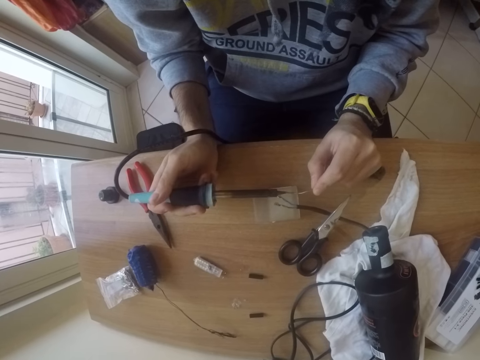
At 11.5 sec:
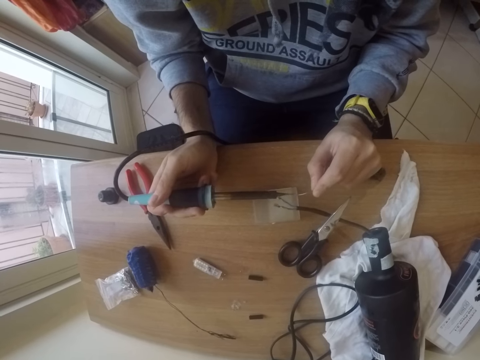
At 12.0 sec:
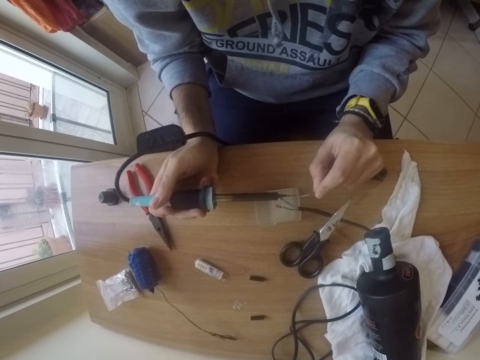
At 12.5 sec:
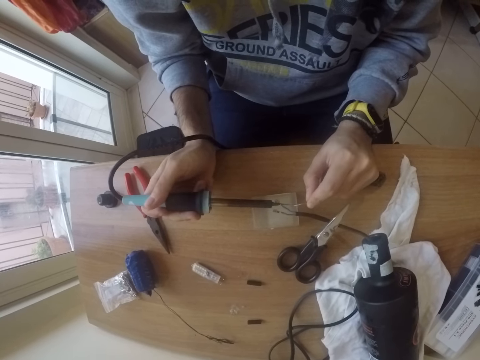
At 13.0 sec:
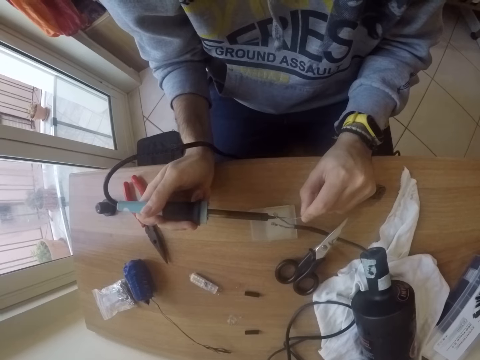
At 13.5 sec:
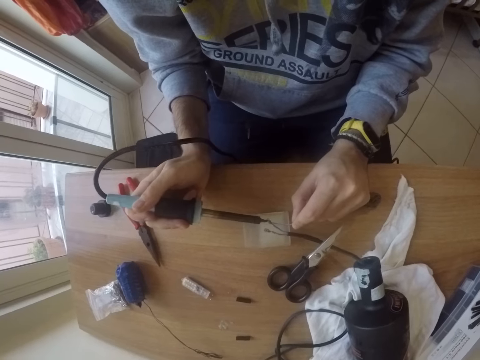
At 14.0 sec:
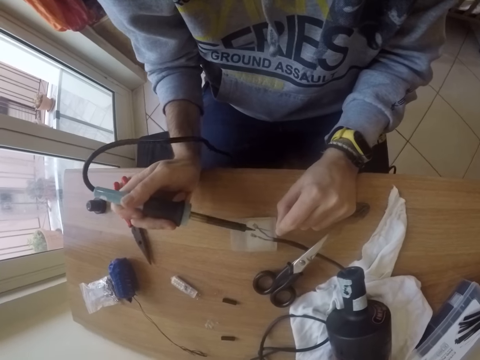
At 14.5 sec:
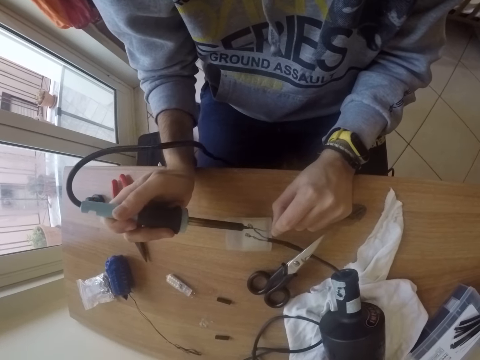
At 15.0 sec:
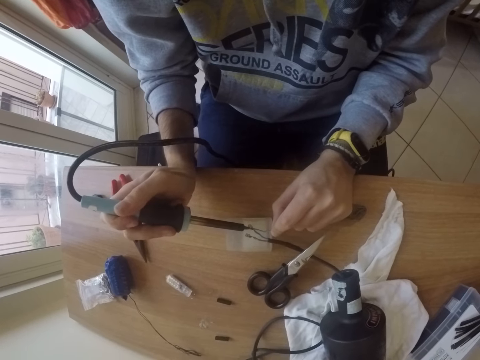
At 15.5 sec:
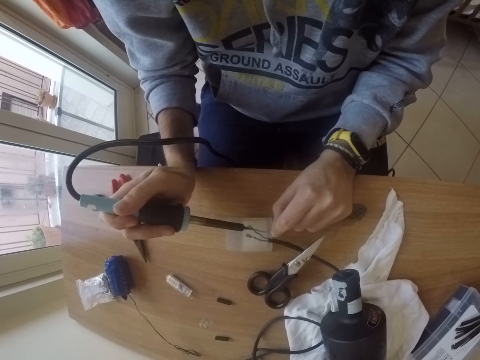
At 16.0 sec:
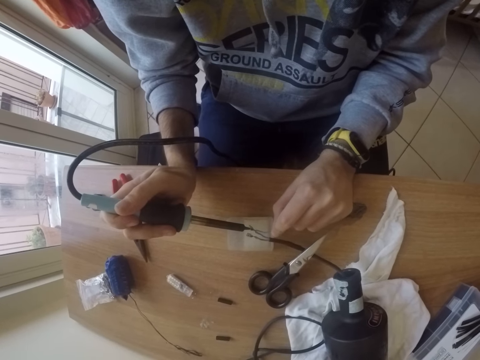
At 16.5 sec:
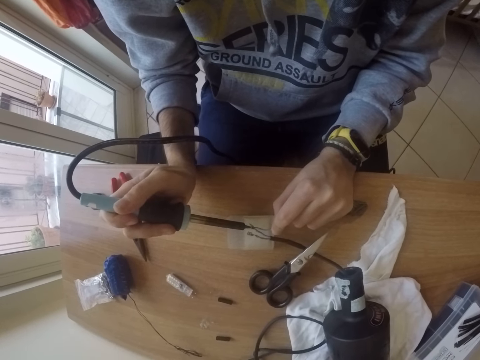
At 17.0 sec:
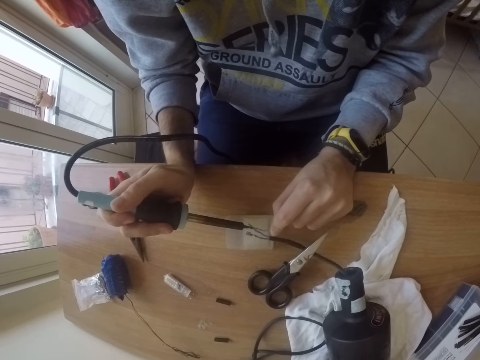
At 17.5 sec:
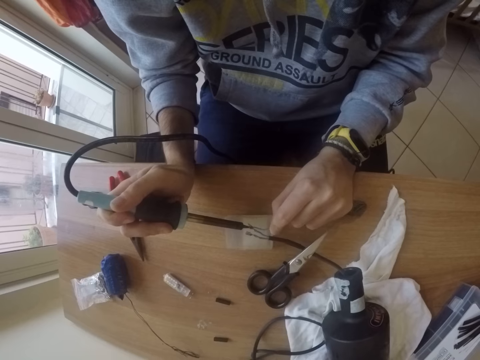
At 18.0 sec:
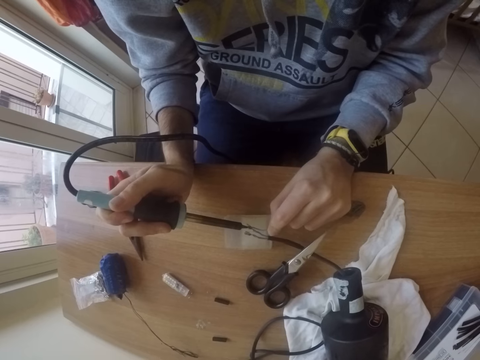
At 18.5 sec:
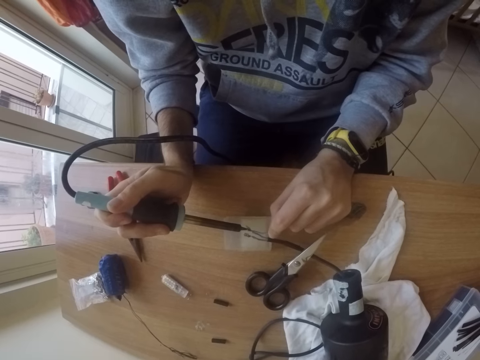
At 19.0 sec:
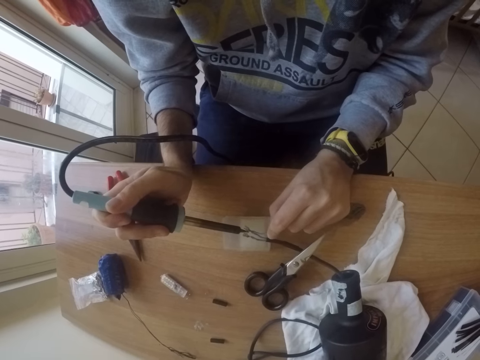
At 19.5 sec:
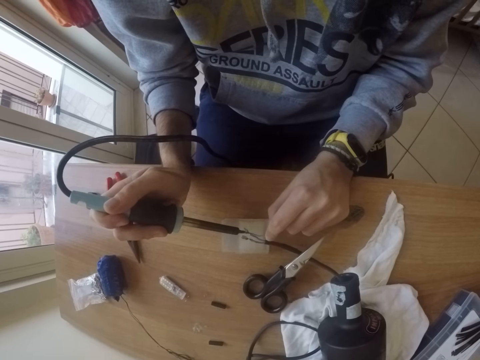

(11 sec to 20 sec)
The camera wearer places the wire on a copper wire on the table with his left hand. He solders the wire on the copper wire in his left hand with the soldering iron in his right hand.

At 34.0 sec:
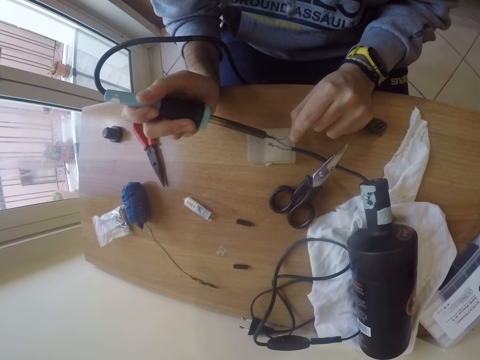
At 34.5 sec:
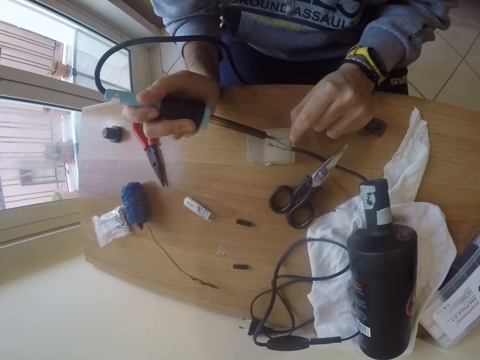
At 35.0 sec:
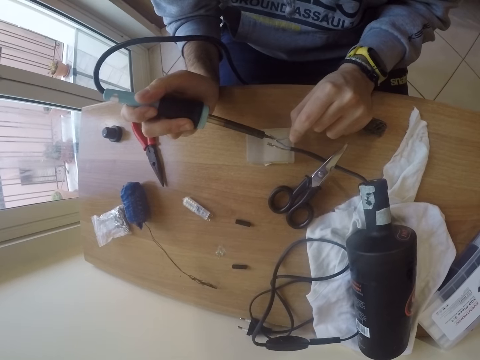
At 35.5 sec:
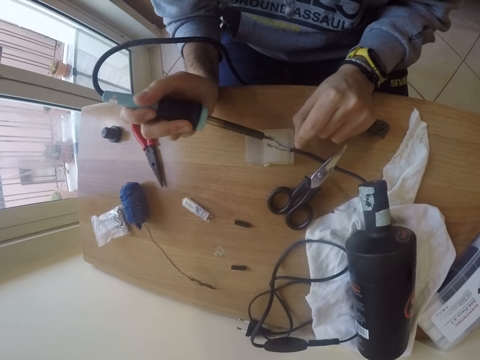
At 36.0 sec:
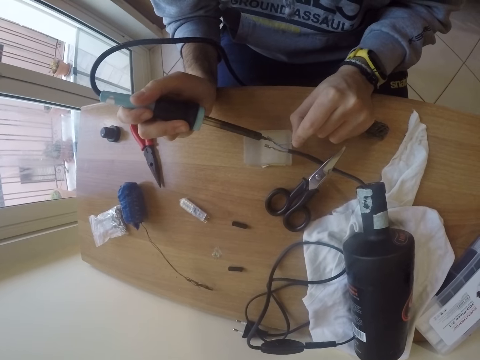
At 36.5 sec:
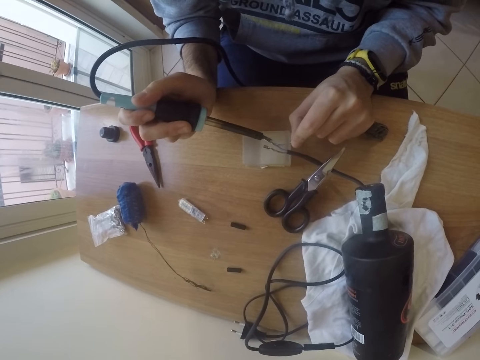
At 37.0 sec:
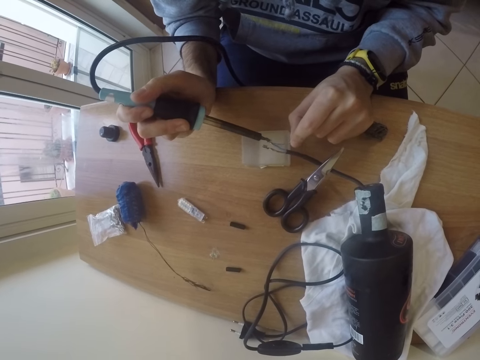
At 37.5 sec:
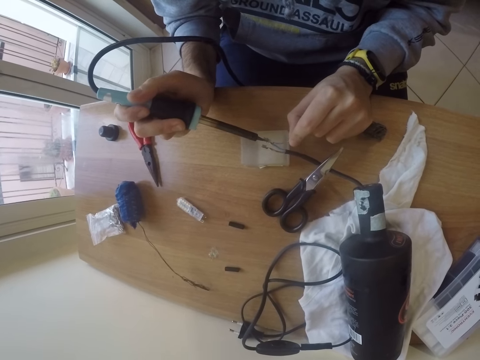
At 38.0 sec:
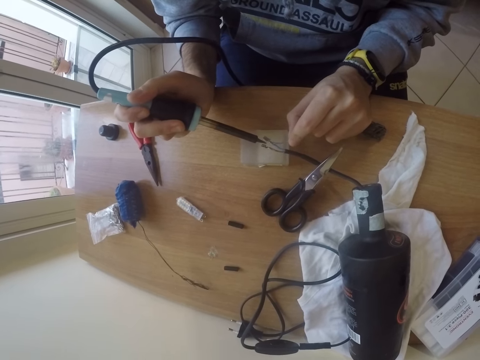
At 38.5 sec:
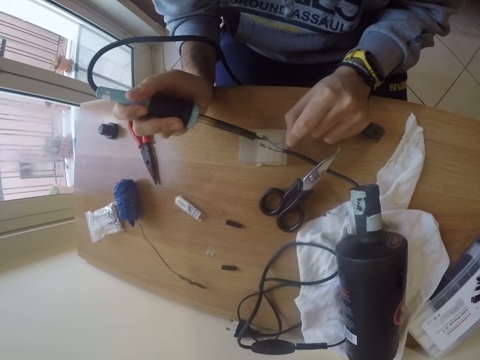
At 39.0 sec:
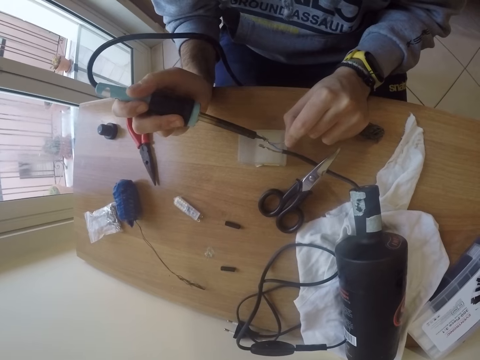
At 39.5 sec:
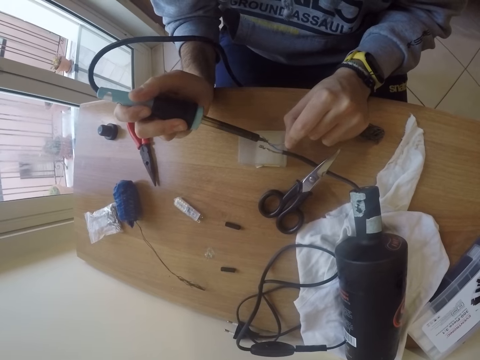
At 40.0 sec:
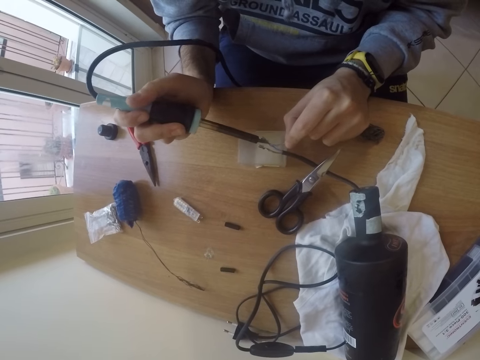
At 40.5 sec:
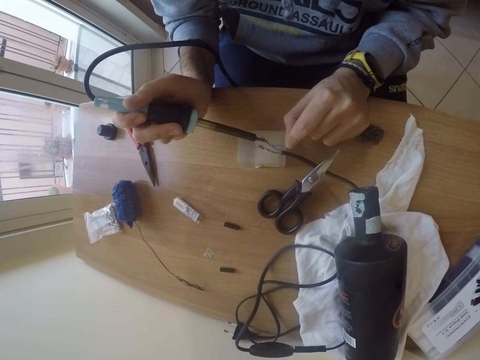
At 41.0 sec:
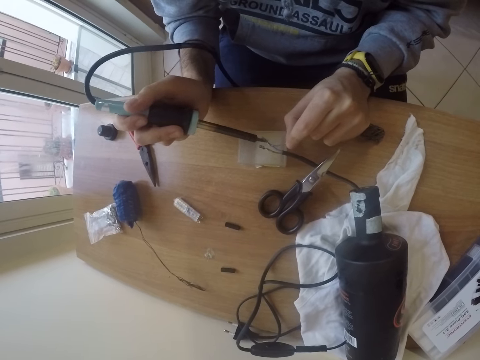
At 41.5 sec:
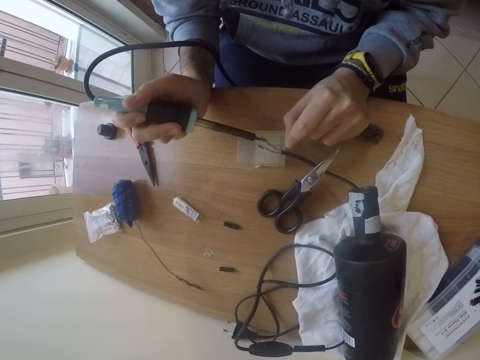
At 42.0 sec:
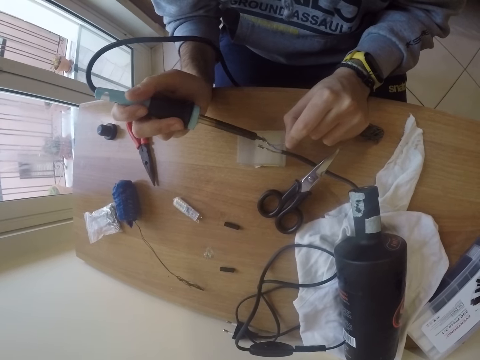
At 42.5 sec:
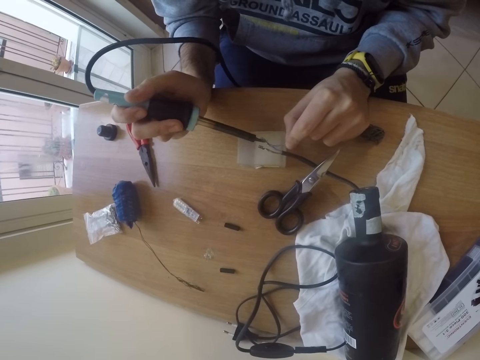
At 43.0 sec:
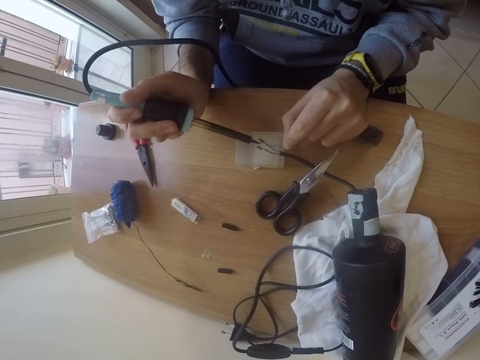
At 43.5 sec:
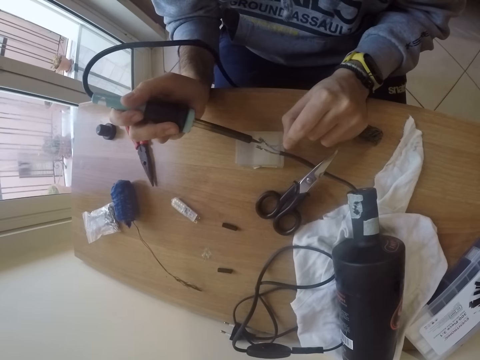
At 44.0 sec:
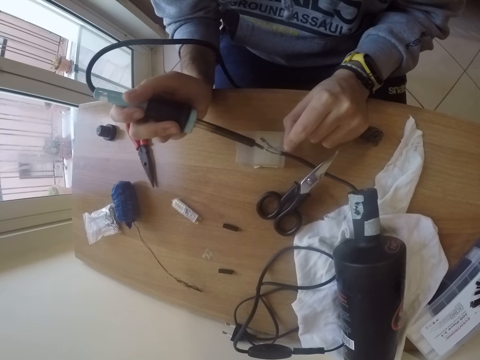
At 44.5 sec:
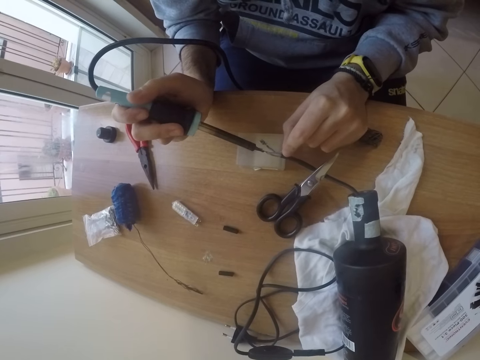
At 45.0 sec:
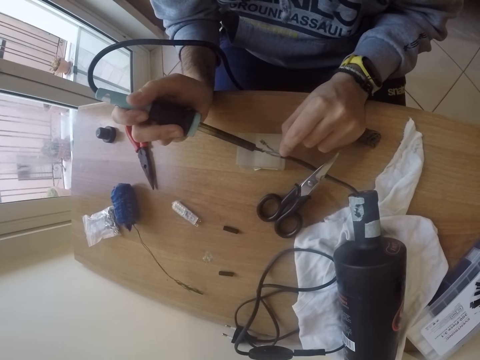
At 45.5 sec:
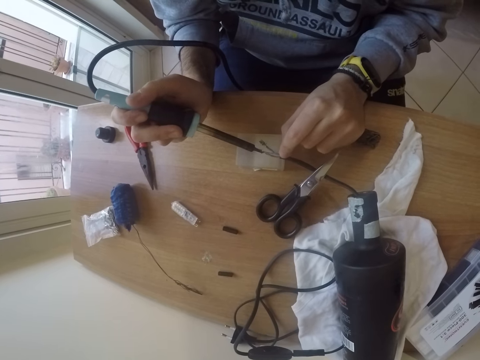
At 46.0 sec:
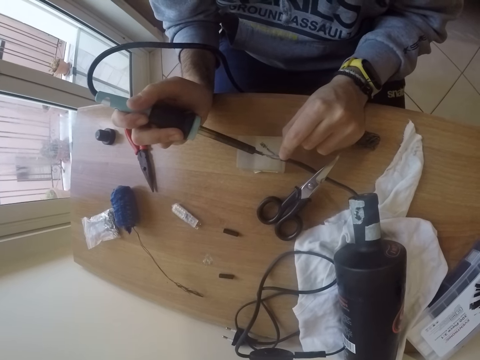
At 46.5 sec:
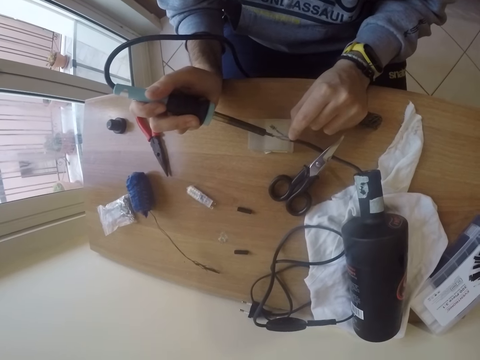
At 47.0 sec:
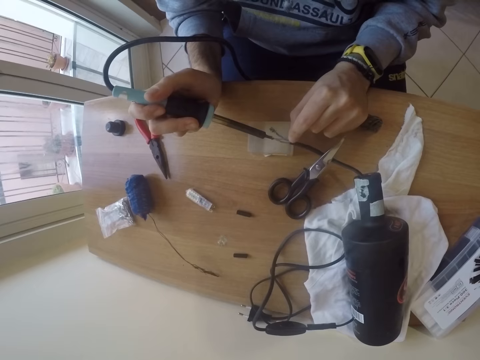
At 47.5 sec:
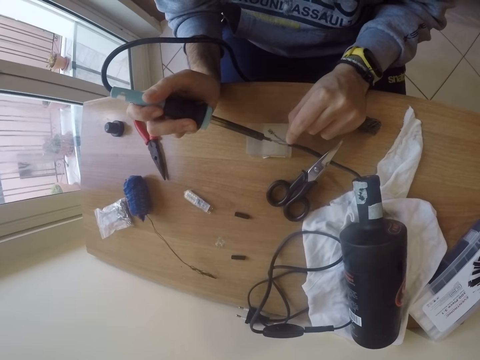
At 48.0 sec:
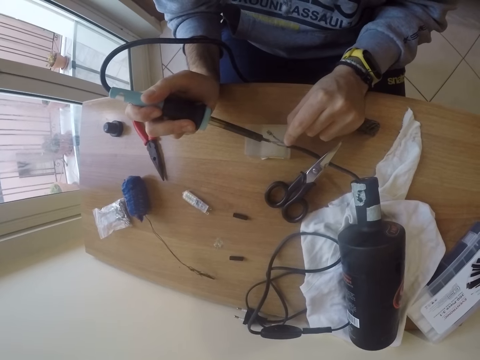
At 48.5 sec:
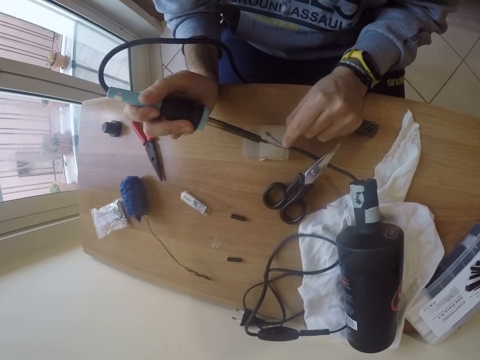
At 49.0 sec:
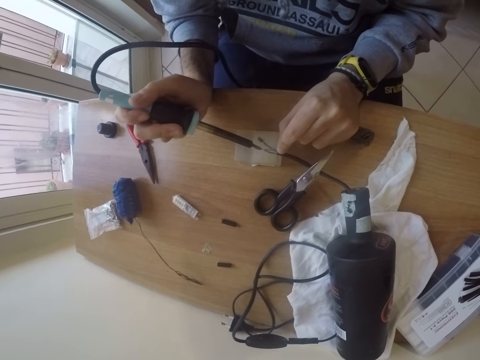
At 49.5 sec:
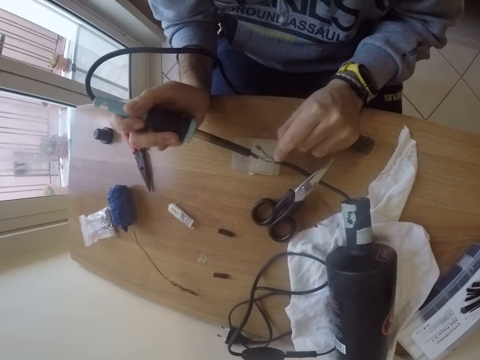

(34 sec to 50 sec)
The camera wearer solders the copper wire on the table with the soldering iron in his right hand. He places his left hand on a cord on the table. He solders the wire on the copper wire in his left hand with the soldering iron in his right hand.

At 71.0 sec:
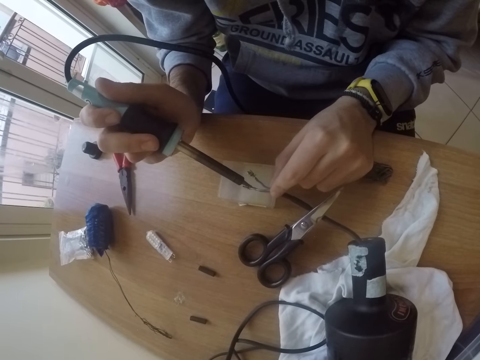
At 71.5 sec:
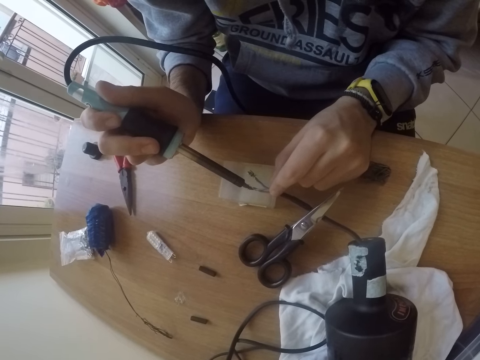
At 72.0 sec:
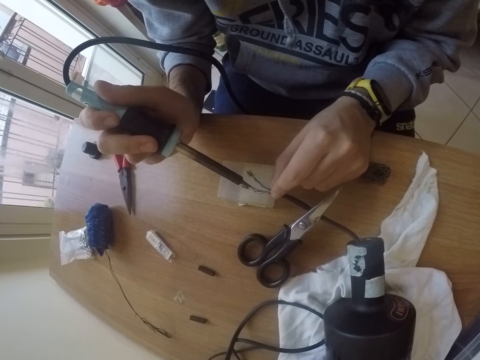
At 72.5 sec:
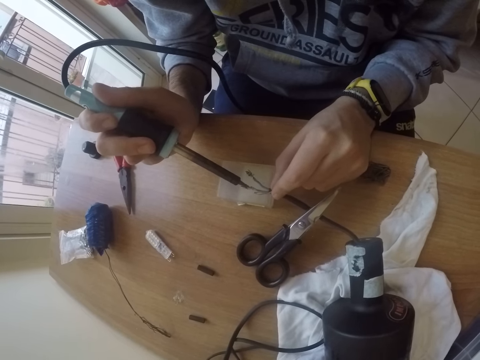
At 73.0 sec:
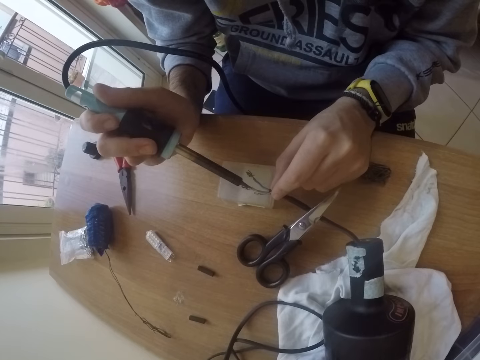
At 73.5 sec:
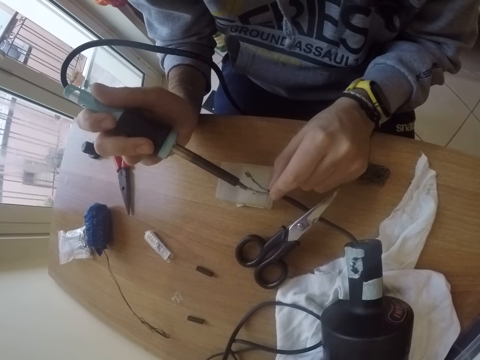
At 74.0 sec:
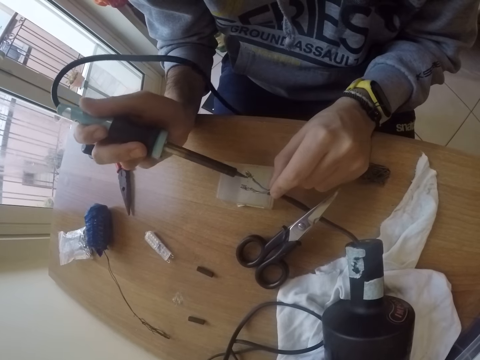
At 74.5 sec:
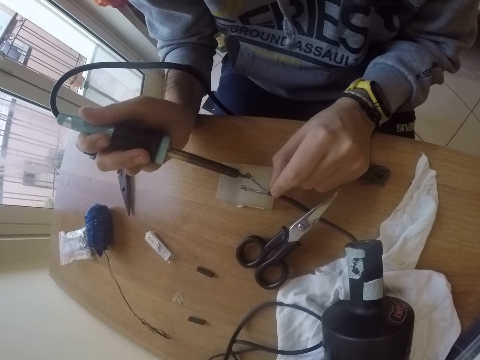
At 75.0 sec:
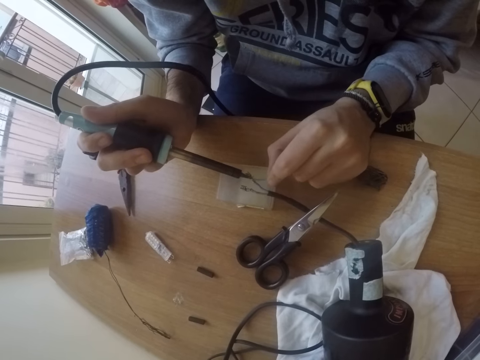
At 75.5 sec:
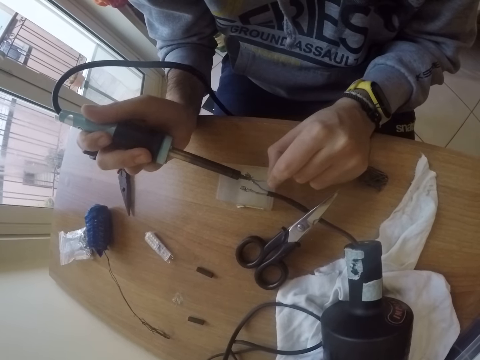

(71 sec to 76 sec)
The camera wearer solders the copper wire on the table with the soldering iron in his right hand. He solders the copper wire on the table with the soldering iron in his right hand again.
